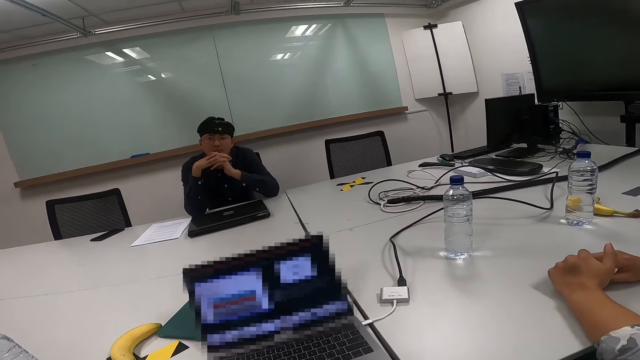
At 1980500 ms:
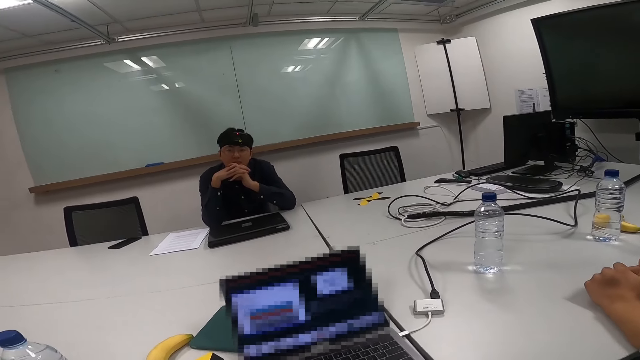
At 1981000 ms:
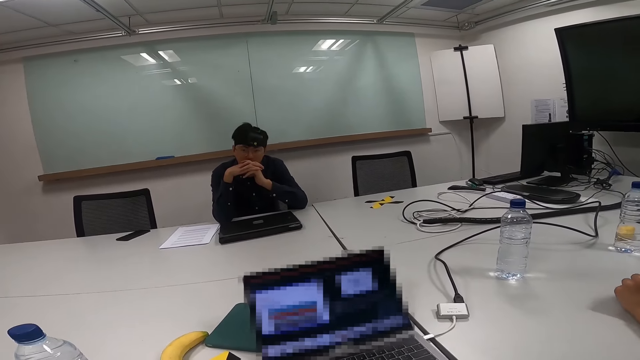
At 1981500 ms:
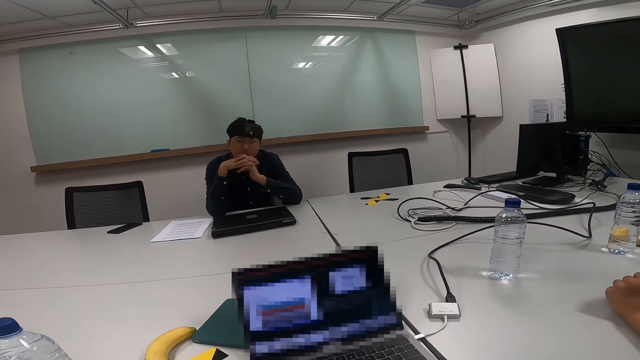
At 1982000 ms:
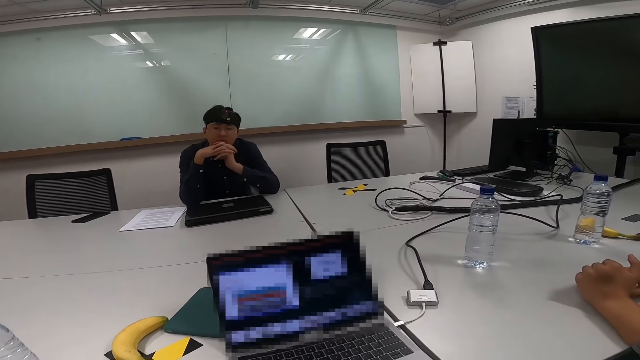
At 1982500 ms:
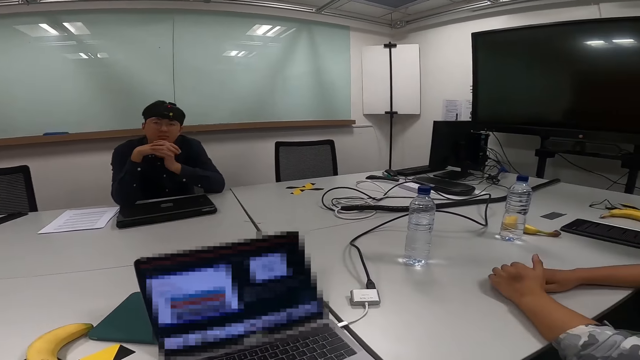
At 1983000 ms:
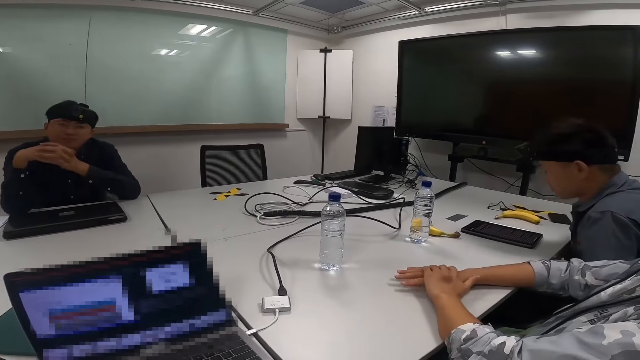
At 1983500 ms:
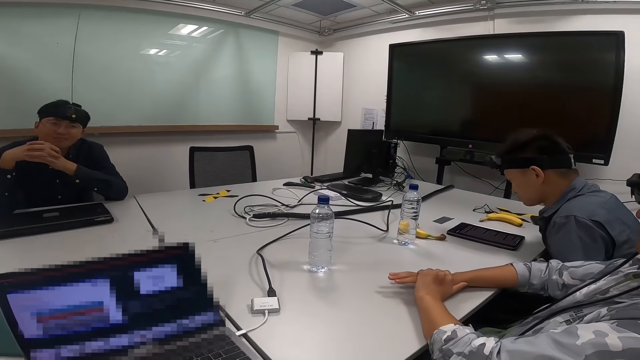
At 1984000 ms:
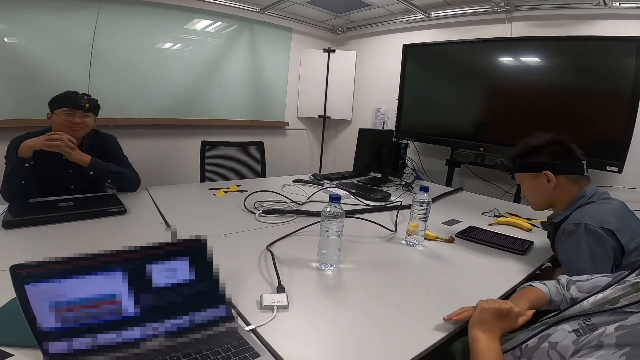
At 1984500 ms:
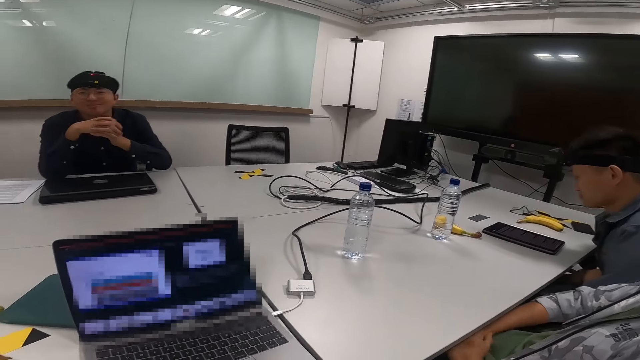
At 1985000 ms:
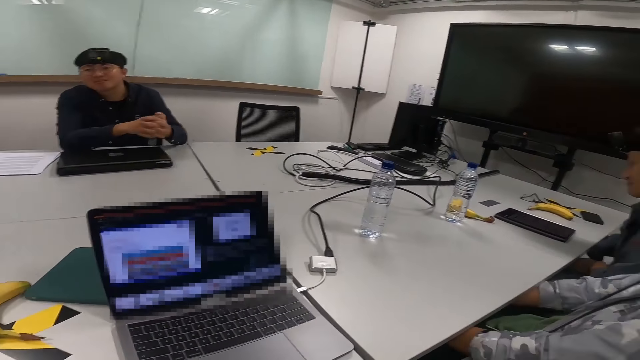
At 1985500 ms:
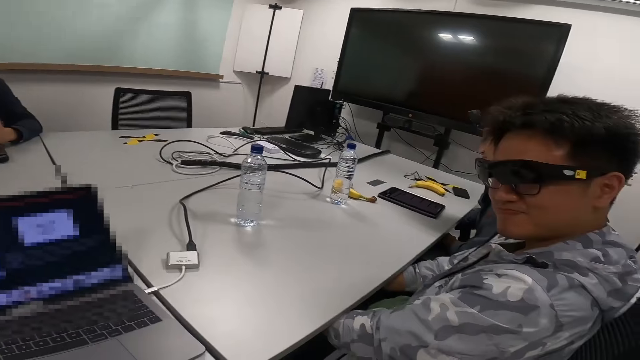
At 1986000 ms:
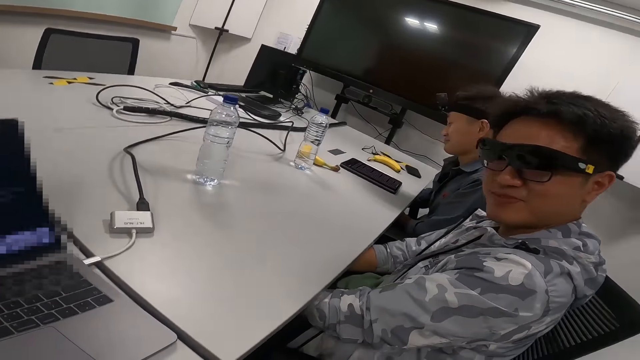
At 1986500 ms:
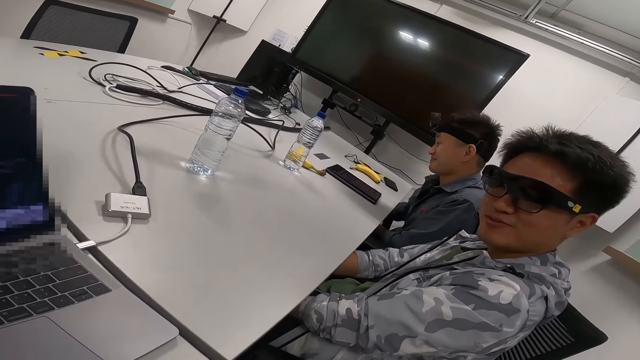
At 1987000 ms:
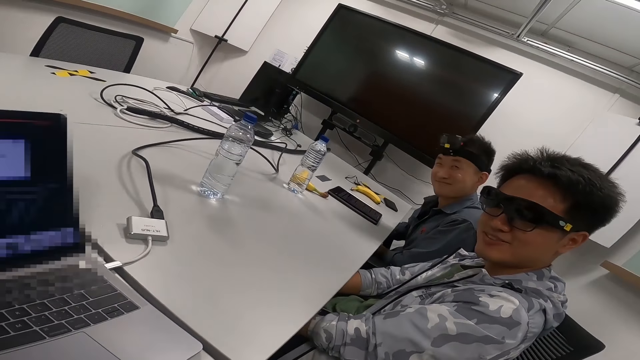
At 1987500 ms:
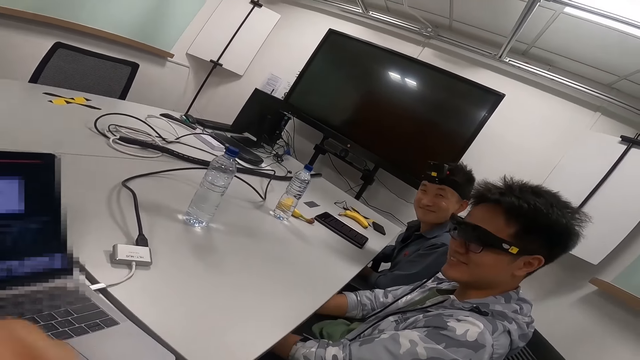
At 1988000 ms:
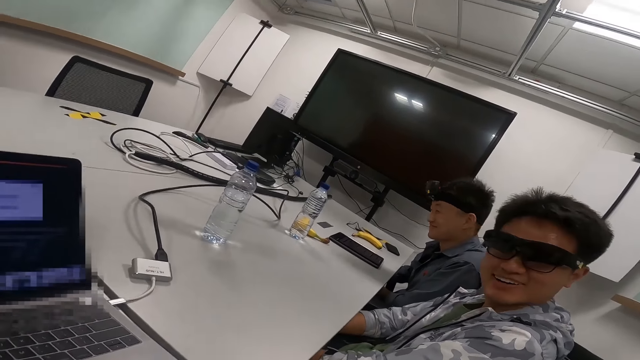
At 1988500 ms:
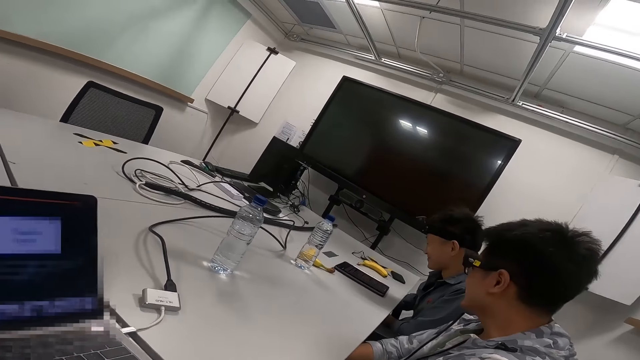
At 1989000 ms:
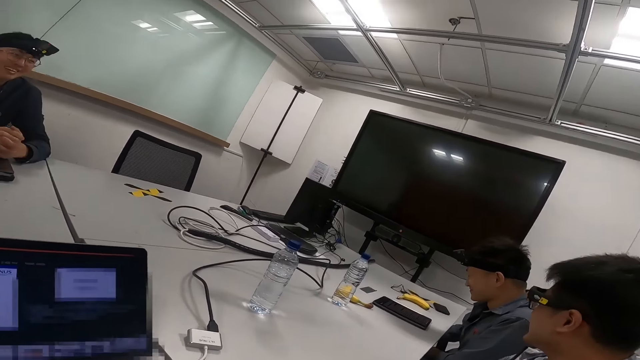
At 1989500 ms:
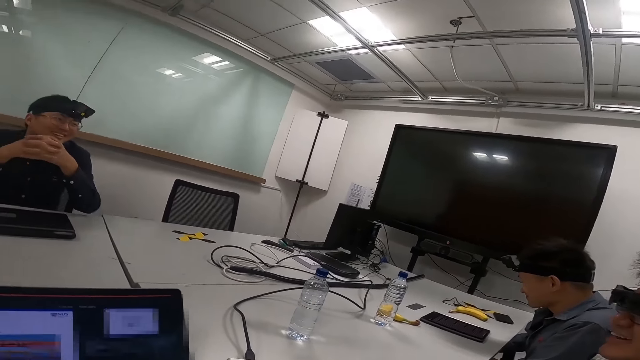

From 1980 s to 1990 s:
A man nods his head. Another man moves his hand. A third man moves back. The second man nods his head and converses.

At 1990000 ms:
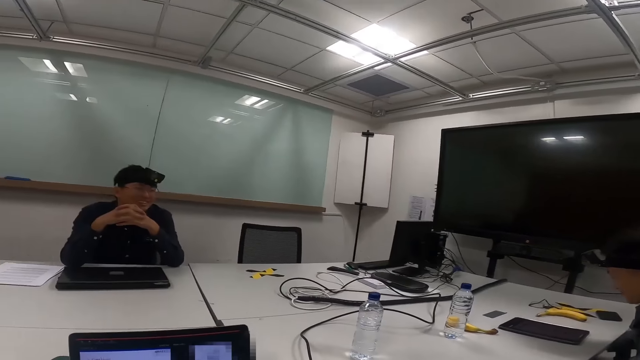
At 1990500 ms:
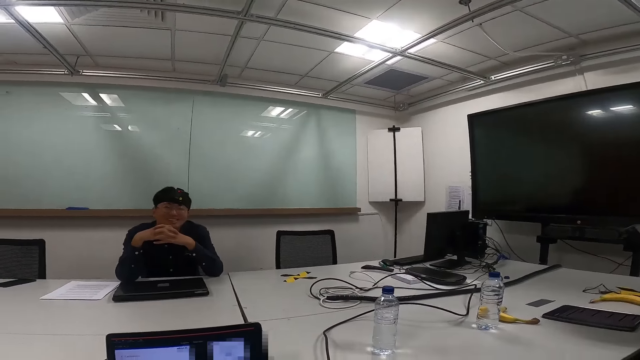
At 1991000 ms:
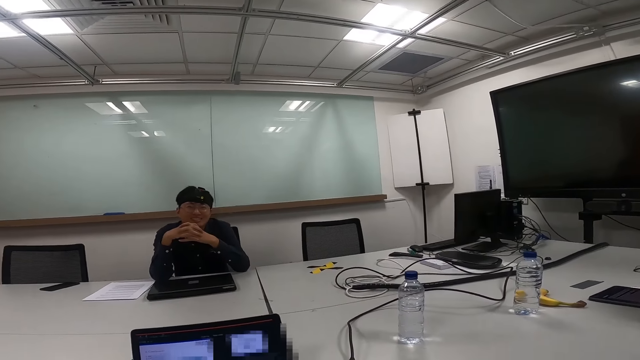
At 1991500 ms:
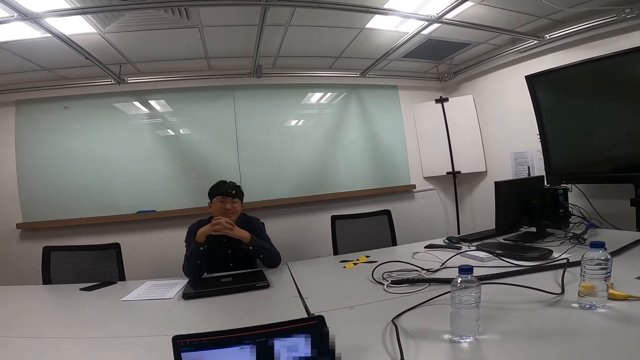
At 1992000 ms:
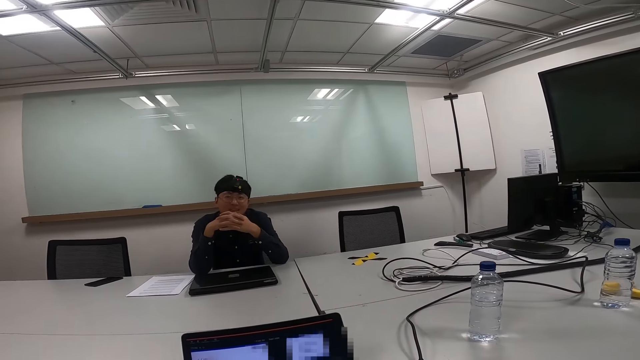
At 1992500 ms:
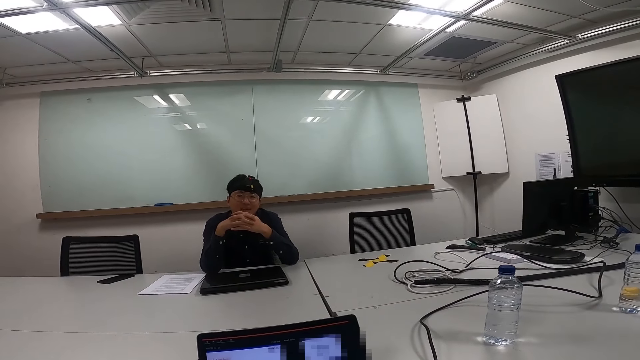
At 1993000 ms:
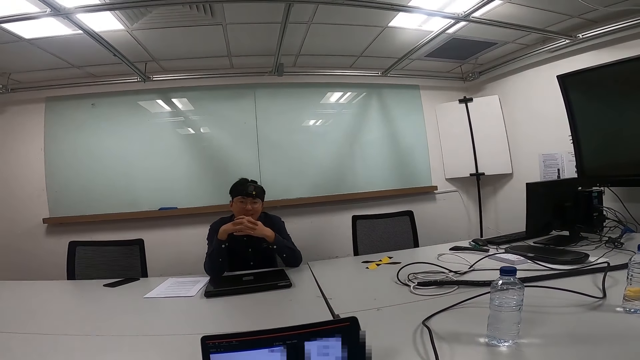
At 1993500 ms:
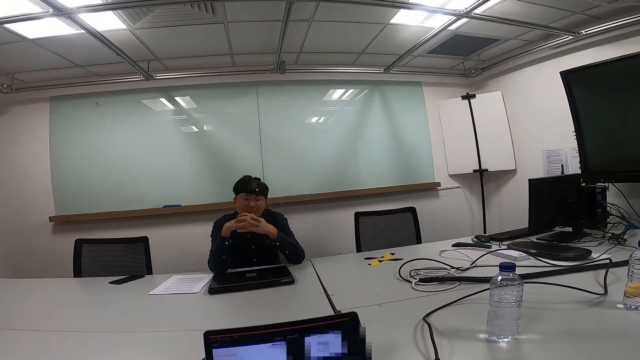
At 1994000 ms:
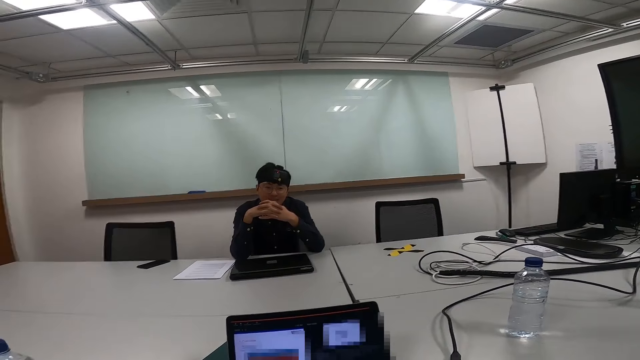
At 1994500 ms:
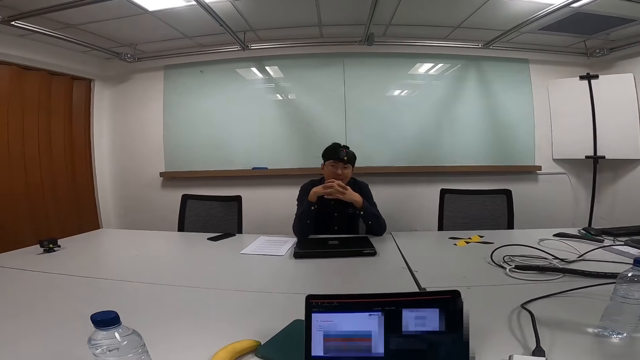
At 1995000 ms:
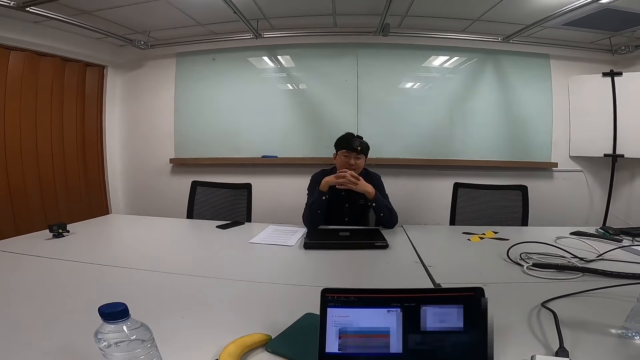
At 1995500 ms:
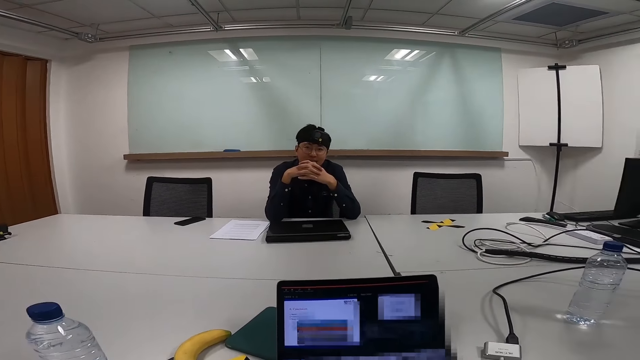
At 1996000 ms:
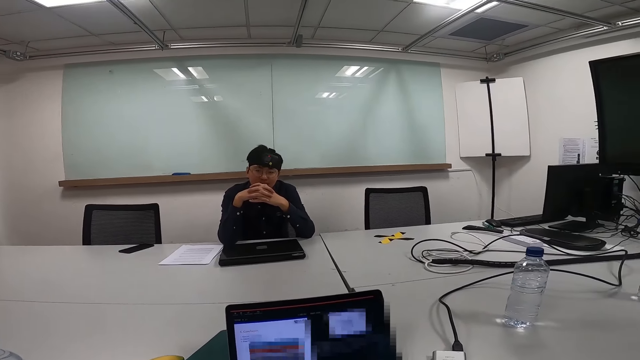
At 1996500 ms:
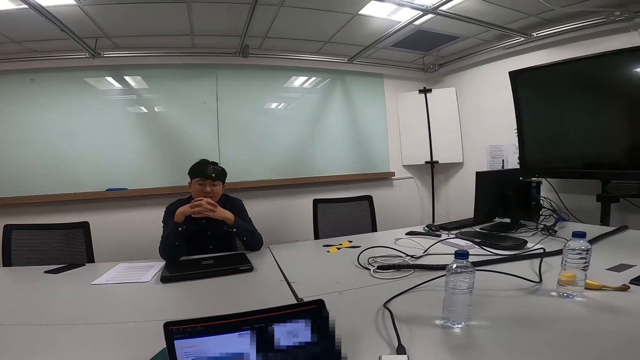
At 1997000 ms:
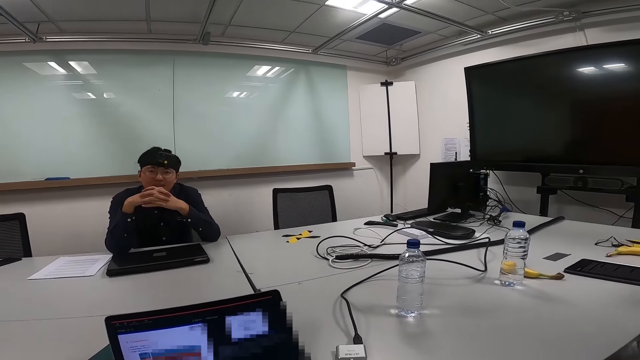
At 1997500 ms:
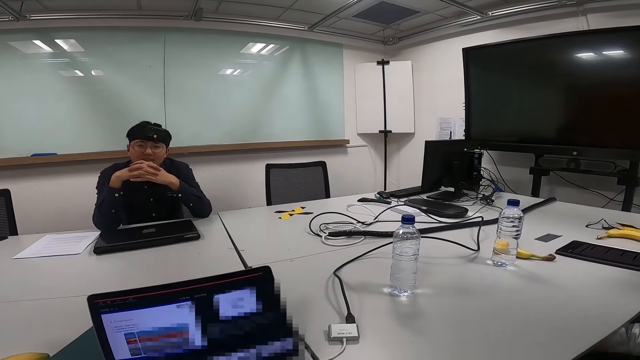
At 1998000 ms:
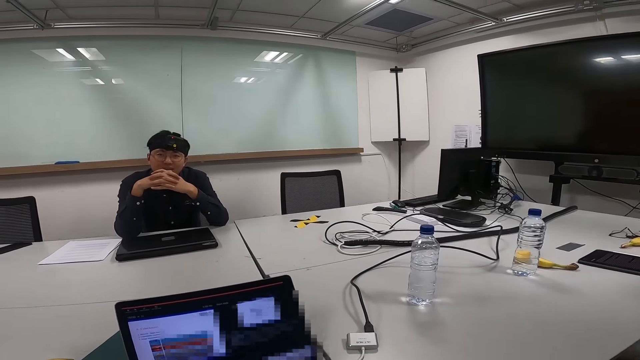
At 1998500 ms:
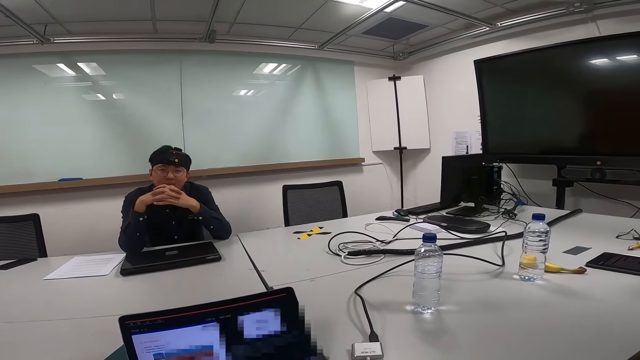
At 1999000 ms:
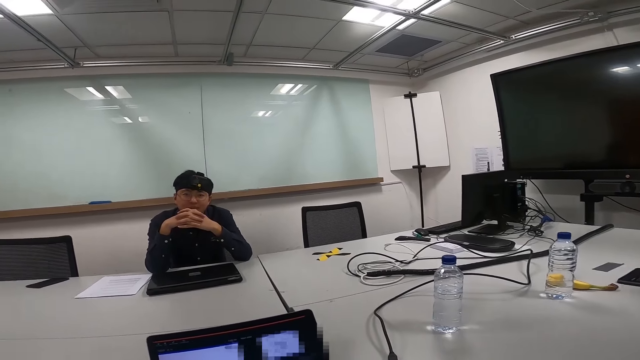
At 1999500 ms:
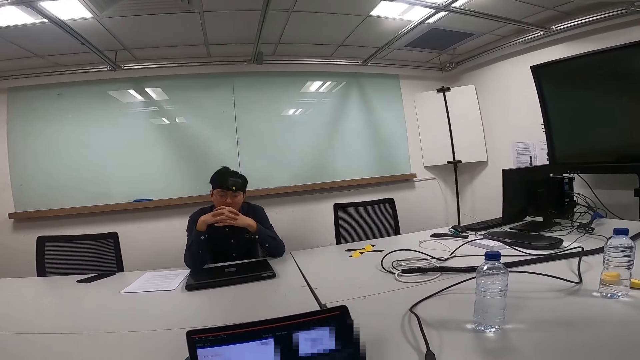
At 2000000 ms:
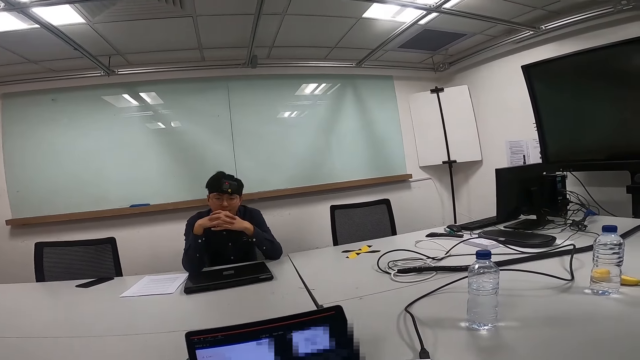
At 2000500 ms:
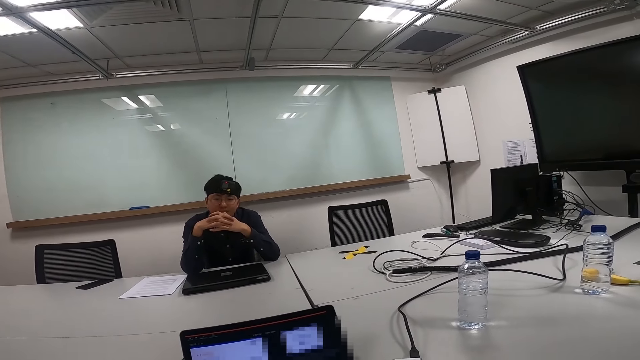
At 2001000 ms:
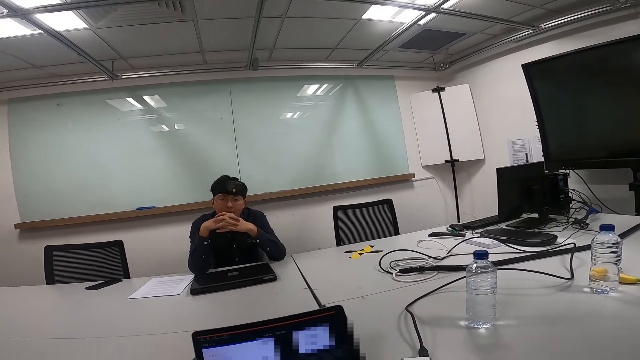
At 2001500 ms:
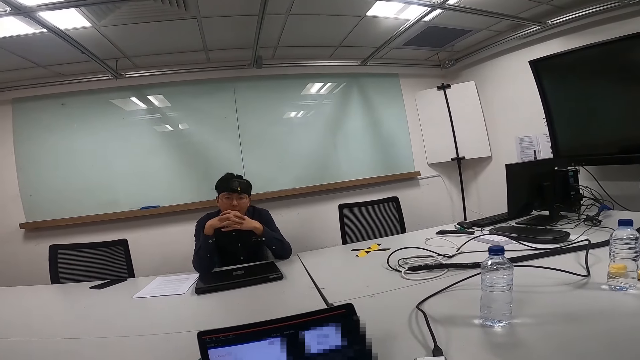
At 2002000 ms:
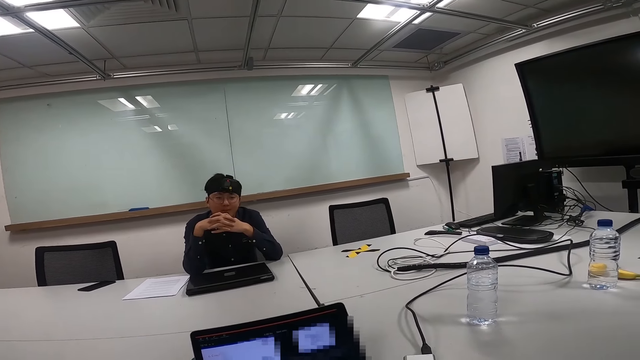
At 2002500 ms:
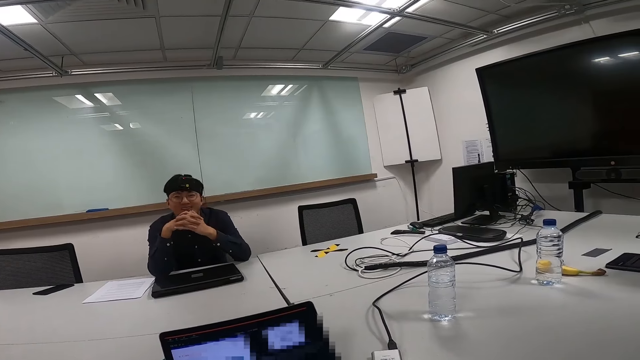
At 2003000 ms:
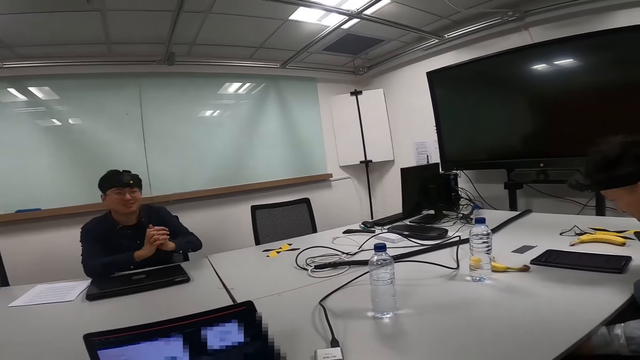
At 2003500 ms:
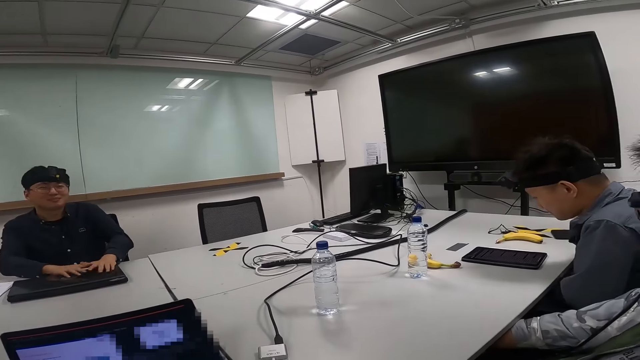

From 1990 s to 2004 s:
A man reads on the laptop. The camera wearer converses. Another man nods his head. The camera wearer converses. The other man nods his head.
